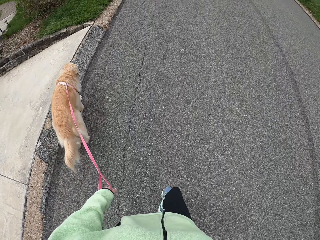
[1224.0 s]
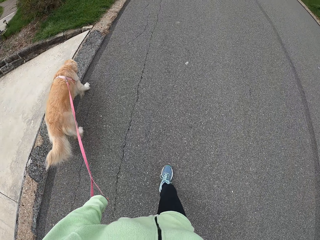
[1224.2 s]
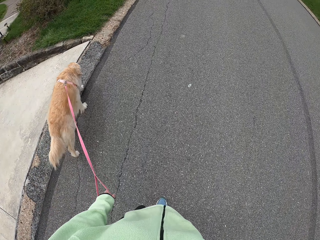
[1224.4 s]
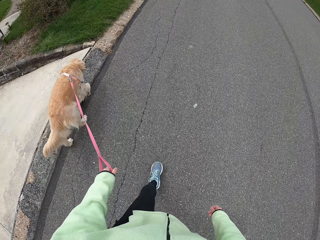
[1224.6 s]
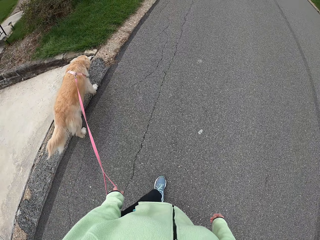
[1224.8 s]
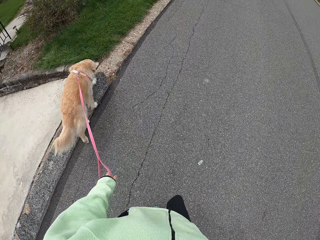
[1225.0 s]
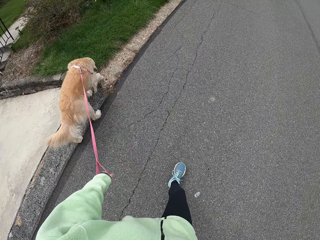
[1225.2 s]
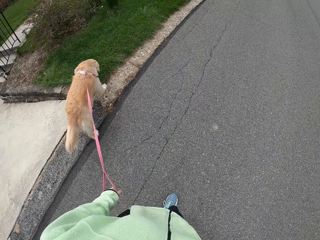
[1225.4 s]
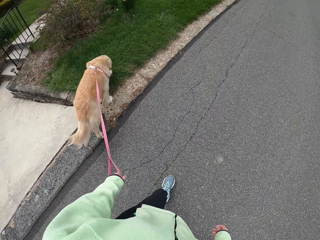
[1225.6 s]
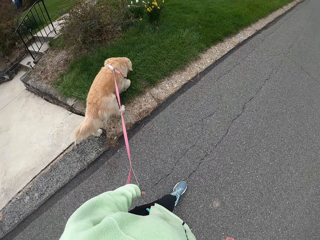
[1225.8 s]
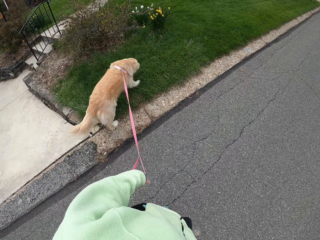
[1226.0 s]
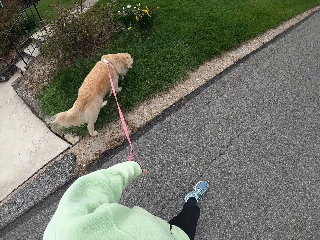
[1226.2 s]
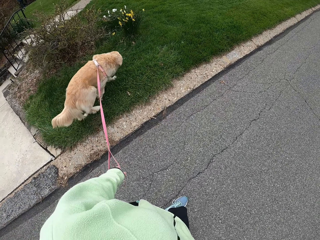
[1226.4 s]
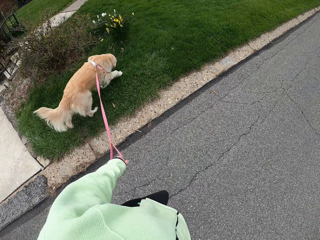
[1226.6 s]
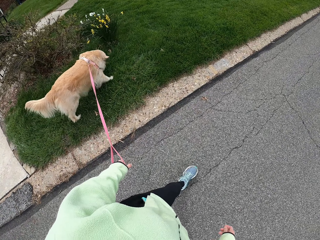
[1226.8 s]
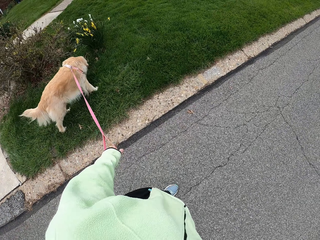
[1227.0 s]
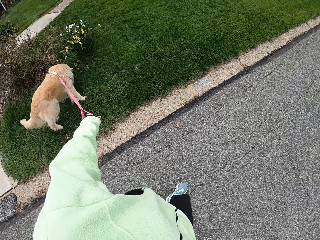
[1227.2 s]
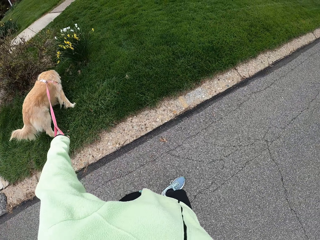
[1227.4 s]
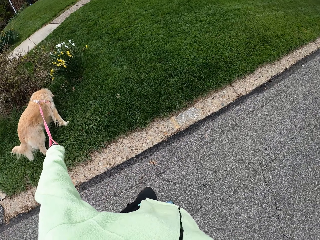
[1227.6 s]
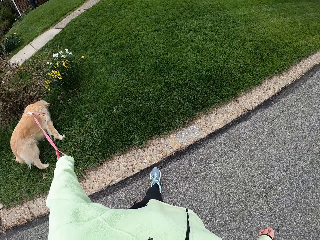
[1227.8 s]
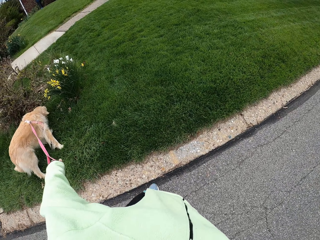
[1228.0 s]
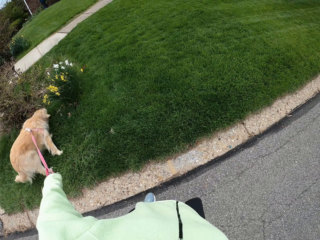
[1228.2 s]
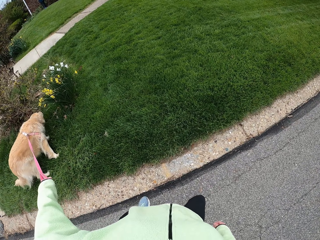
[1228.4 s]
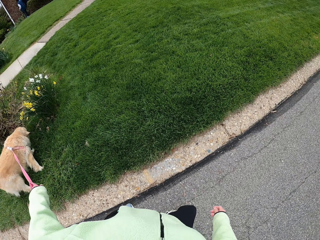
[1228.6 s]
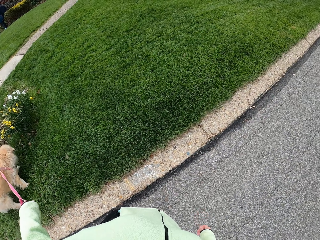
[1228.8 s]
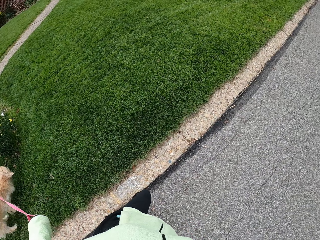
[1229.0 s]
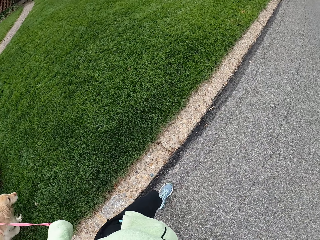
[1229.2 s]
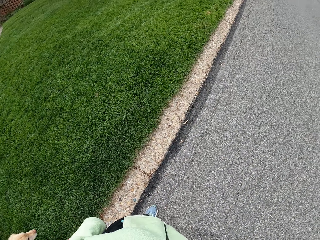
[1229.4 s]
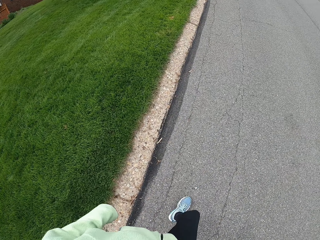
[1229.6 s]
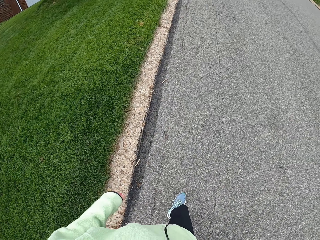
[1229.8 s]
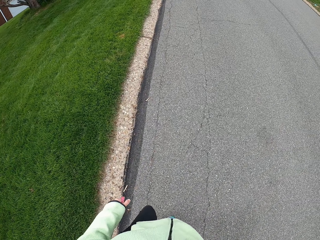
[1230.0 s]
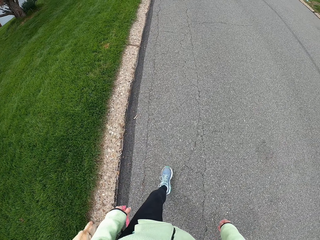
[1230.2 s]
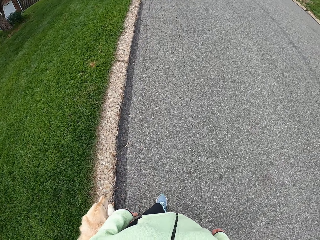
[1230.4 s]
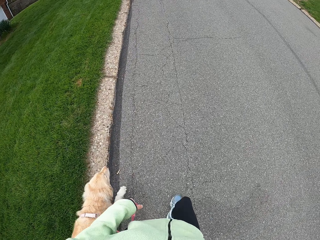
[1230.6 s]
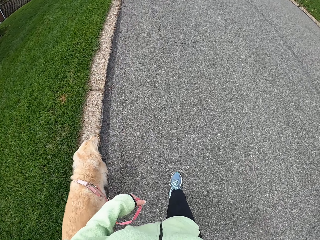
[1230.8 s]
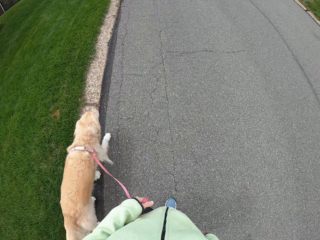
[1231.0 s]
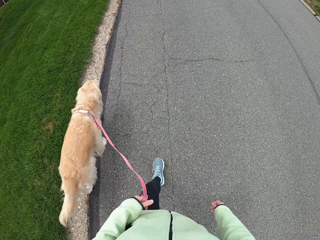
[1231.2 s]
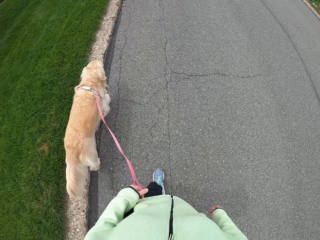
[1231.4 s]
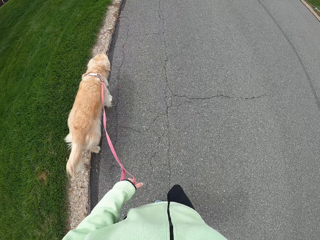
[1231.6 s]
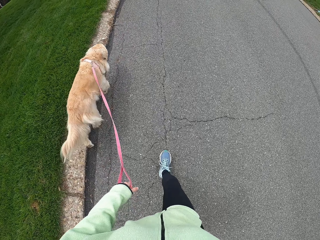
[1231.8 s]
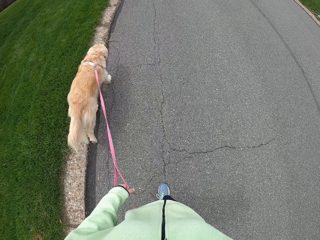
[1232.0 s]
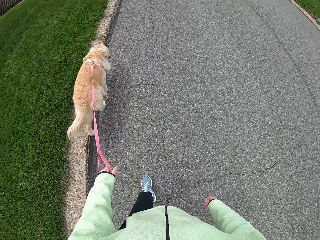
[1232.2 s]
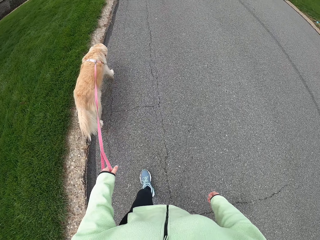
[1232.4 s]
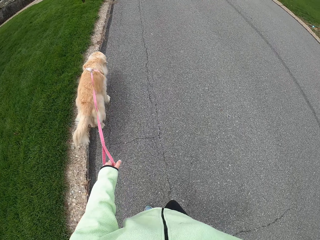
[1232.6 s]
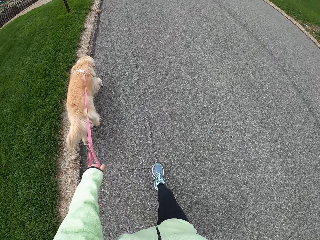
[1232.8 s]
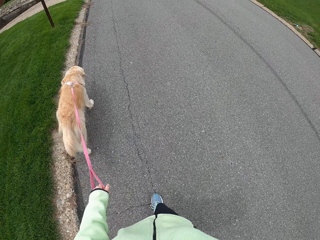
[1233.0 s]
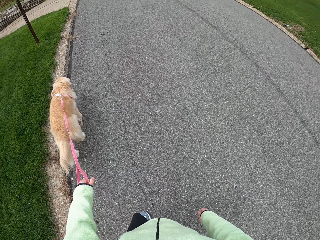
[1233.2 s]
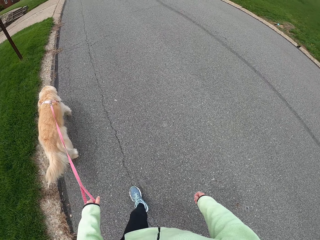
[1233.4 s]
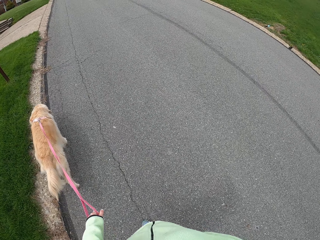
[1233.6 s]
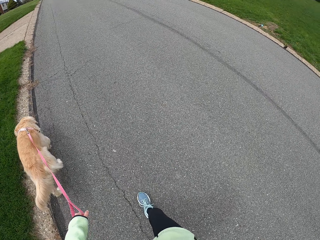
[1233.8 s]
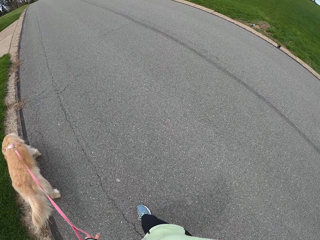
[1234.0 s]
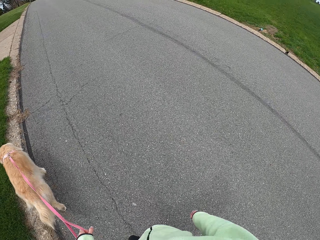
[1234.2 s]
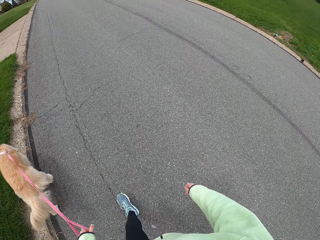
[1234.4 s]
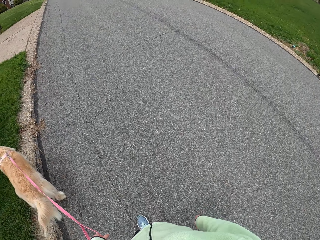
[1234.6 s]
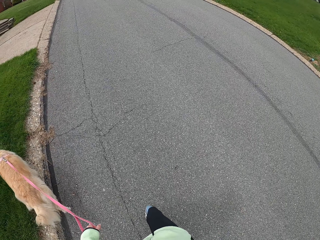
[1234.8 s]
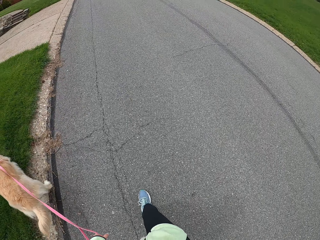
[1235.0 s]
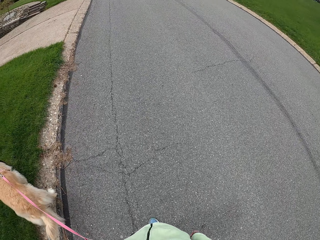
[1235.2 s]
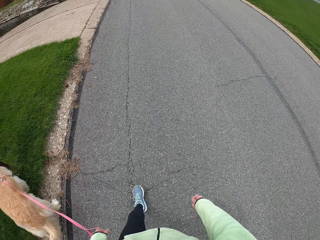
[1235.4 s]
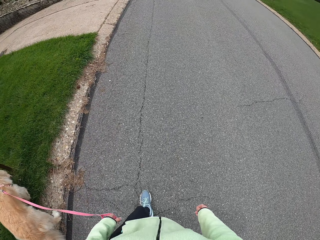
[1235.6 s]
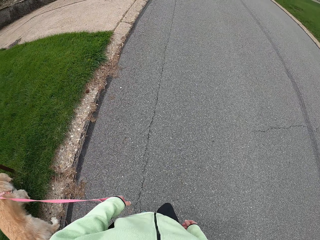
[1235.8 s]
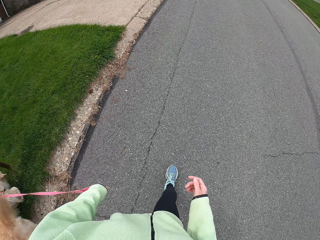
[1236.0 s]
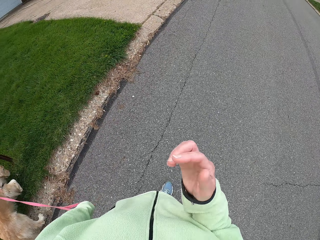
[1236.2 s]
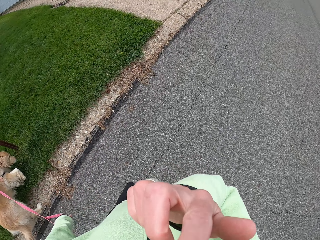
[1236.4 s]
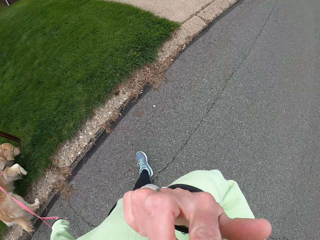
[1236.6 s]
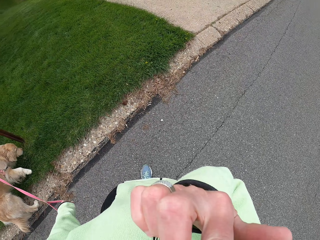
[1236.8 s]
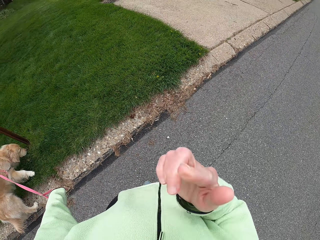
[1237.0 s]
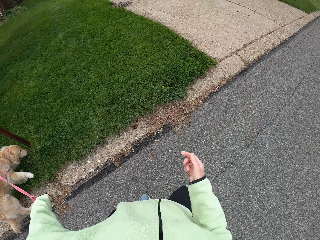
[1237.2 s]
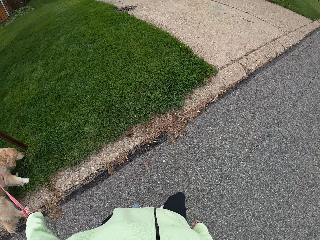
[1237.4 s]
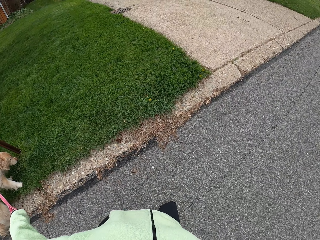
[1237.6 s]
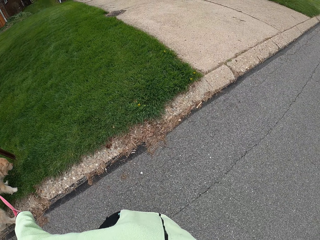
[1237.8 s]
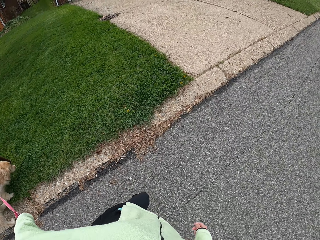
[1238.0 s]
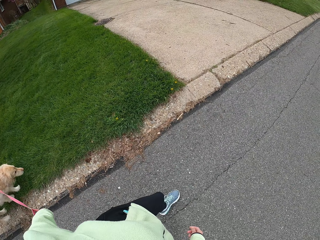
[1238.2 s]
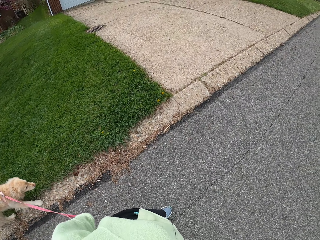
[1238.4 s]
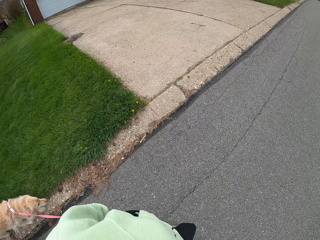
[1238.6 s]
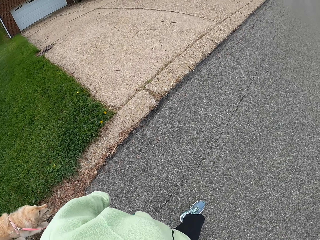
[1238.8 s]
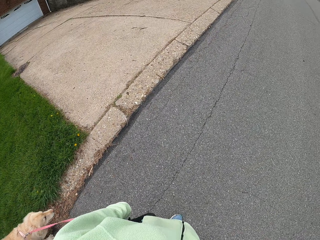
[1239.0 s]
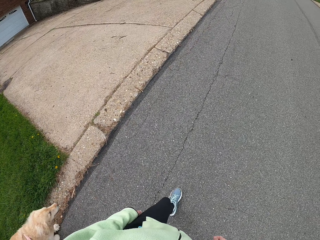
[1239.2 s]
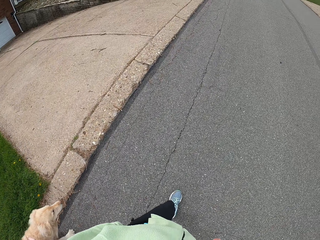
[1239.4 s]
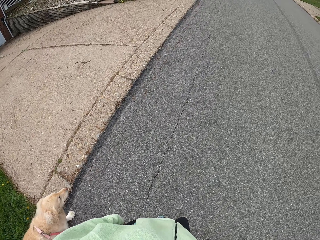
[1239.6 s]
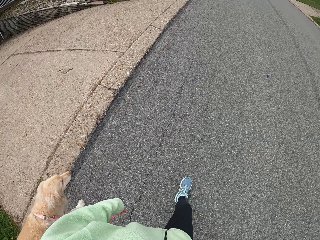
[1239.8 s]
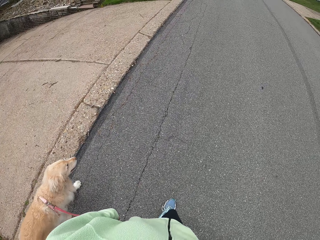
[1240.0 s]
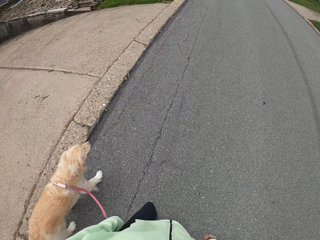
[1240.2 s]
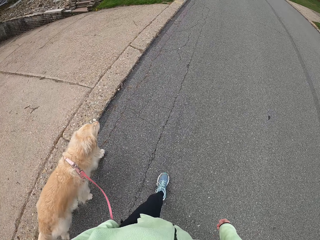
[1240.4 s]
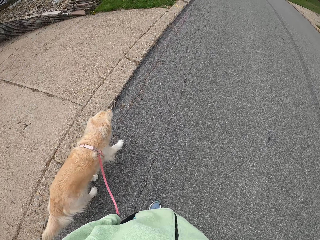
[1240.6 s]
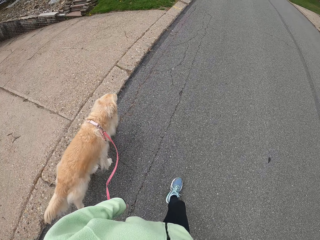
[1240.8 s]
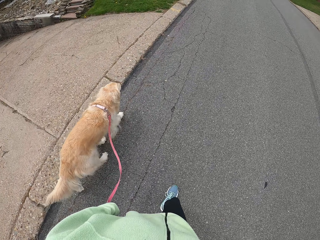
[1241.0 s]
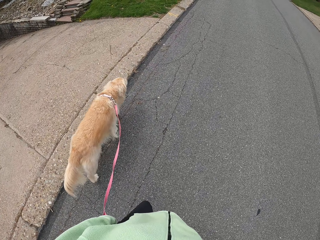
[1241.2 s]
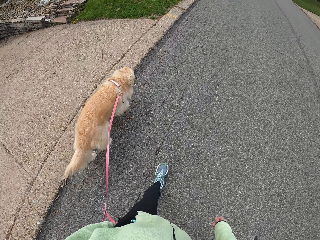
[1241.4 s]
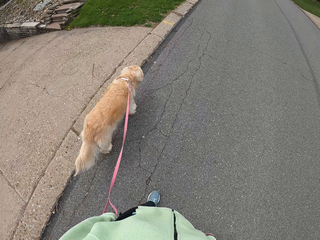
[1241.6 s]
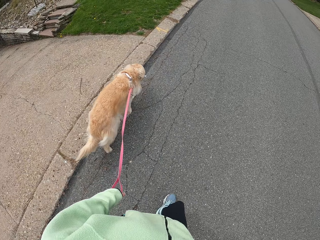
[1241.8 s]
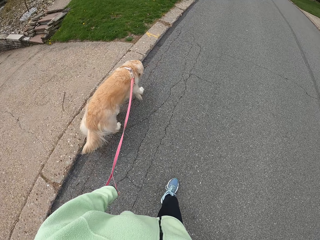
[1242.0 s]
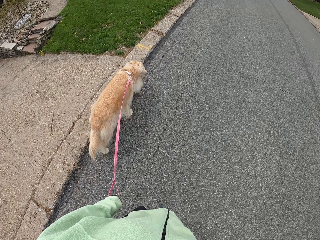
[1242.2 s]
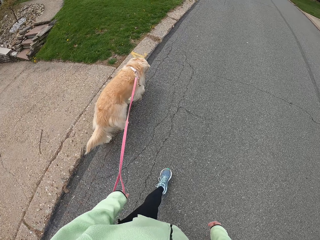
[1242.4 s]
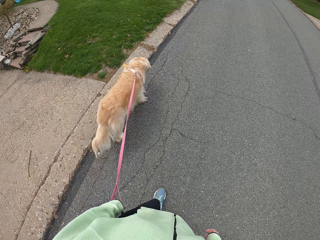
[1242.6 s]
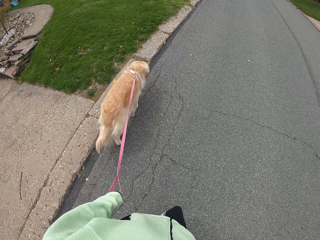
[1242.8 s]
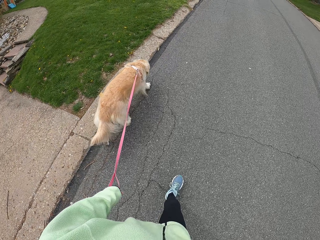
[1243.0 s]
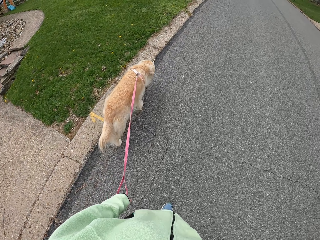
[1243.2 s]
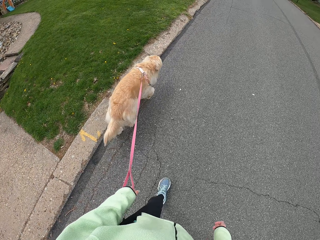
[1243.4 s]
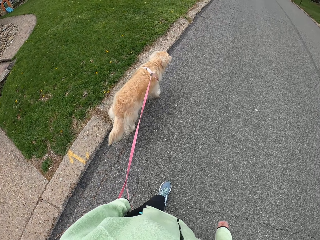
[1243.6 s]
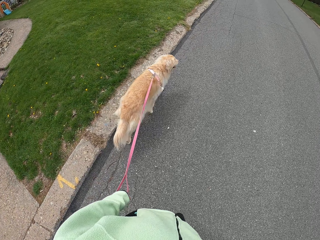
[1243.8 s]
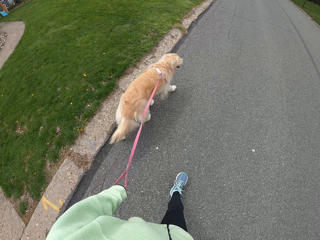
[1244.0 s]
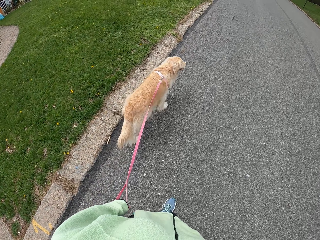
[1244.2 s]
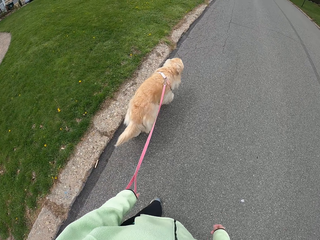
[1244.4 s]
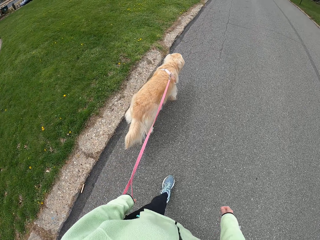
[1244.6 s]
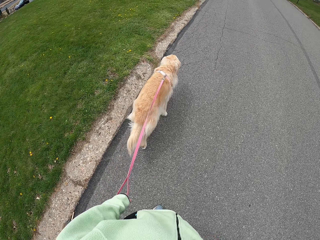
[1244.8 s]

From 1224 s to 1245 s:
The camera wearer stops so as the dog sniffs. They walk the dog. They raise the right hand. They stop so as the dog sniffs. They walk the dog.
